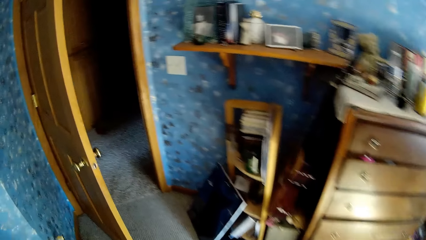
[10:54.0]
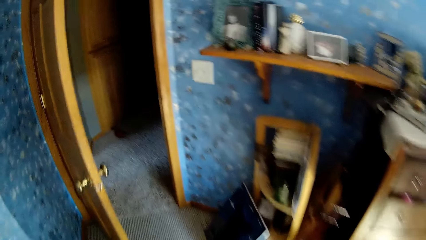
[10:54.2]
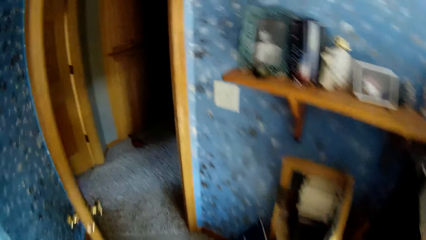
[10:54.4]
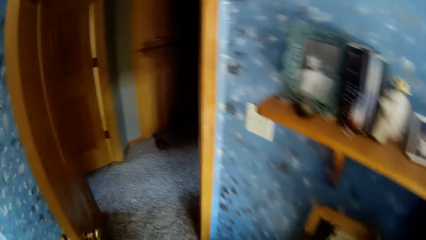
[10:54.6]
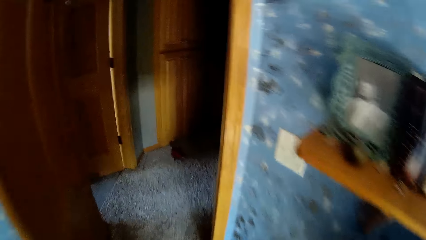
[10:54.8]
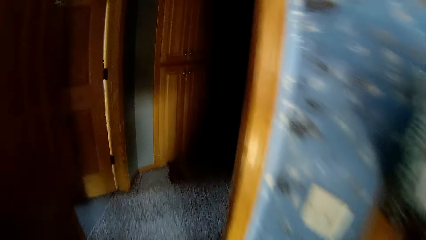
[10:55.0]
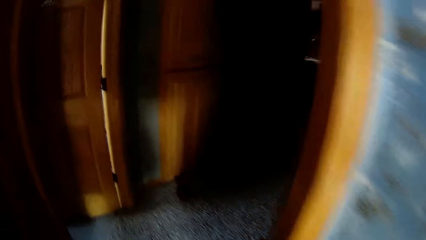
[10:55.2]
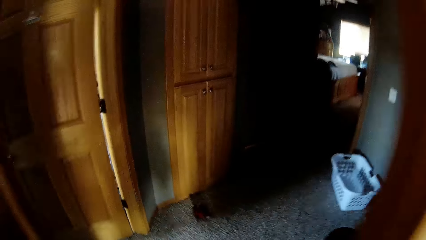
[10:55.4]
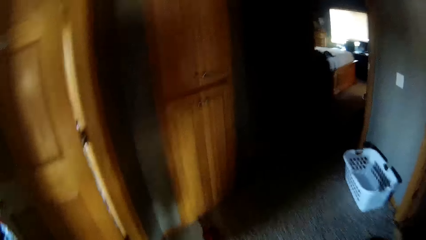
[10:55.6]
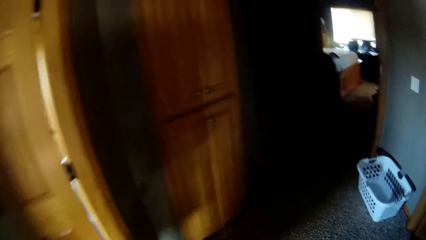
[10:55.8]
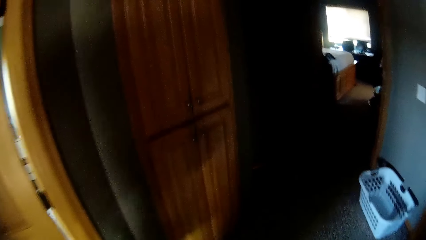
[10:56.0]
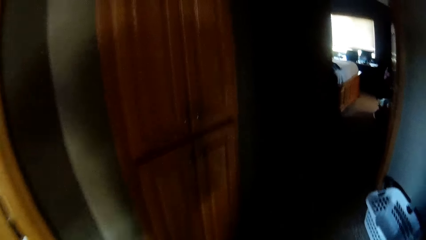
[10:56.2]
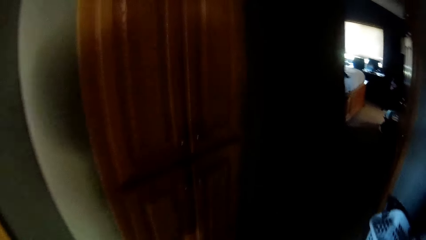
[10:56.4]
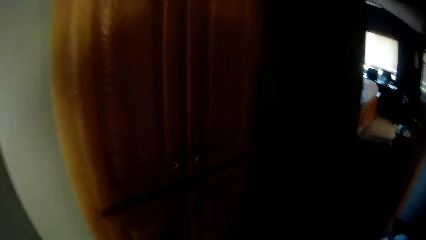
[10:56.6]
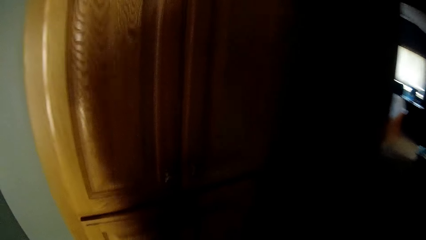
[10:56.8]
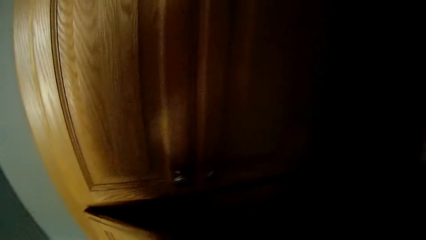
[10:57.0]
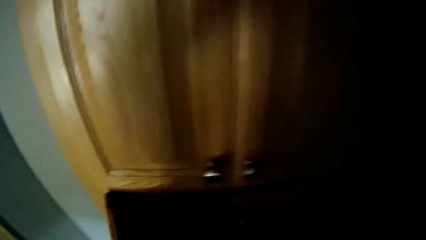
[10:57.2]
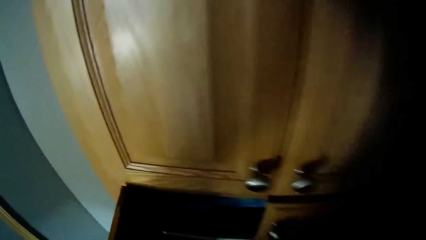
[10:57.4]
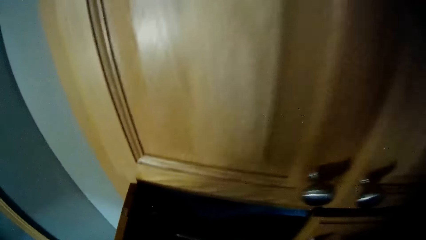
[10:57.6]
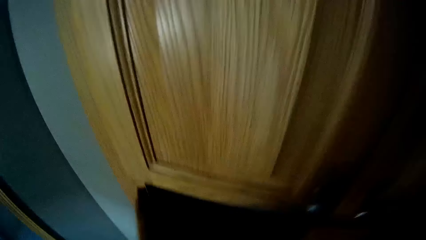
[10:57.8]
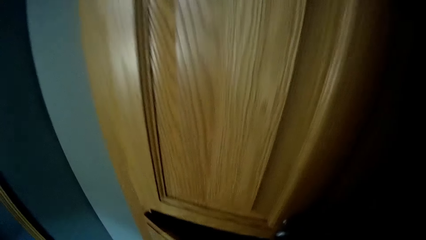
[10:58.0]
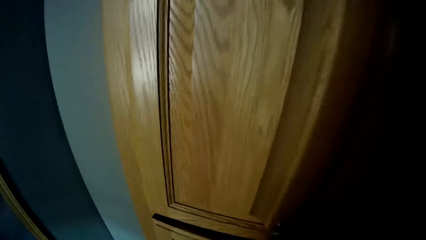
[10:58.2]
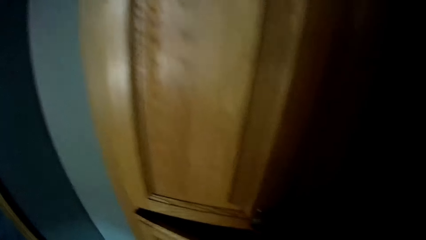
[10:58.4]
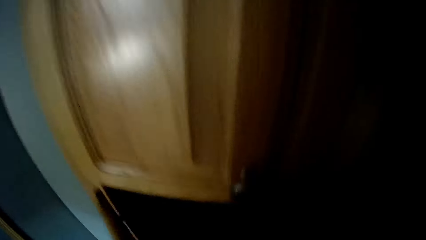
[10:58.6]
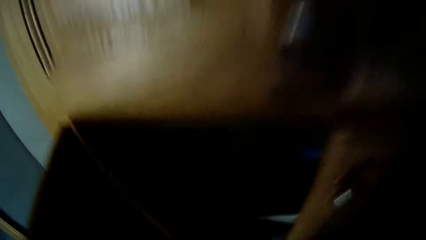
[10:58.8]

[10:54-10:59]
The camera wearer walks around. They open the cupboard.

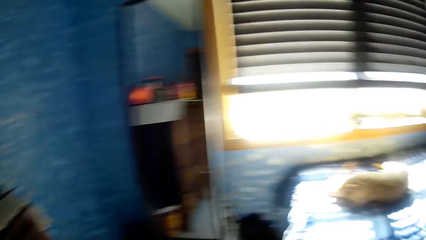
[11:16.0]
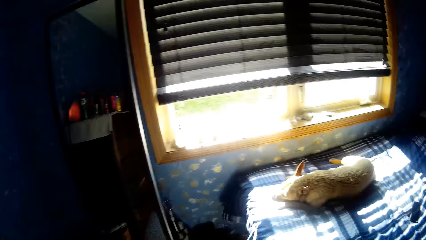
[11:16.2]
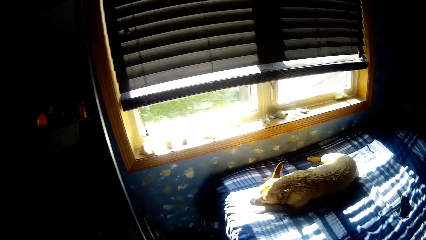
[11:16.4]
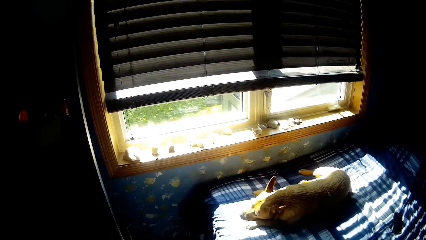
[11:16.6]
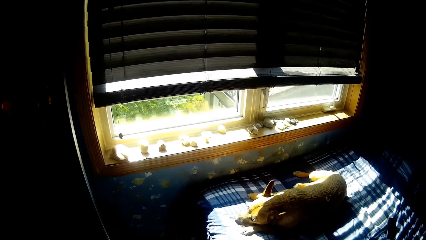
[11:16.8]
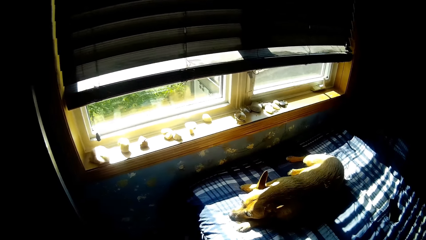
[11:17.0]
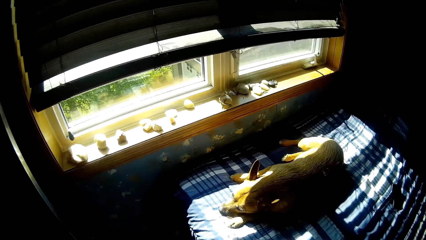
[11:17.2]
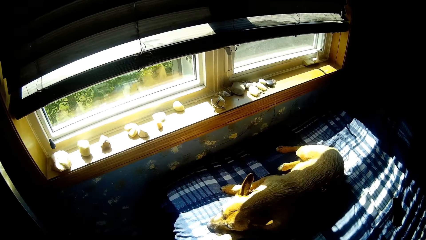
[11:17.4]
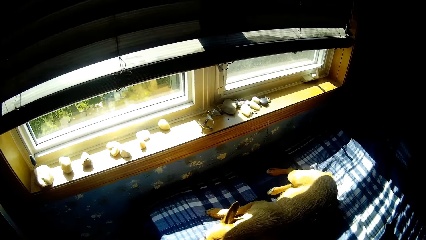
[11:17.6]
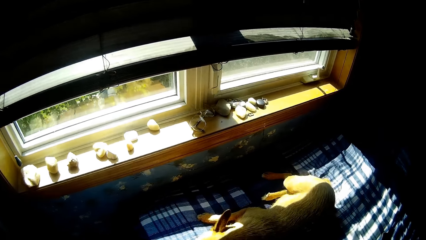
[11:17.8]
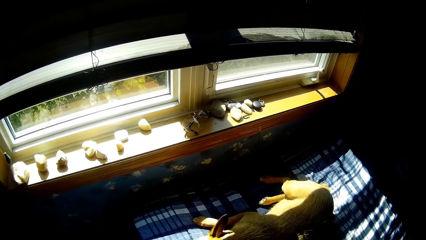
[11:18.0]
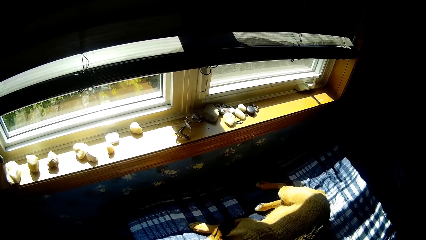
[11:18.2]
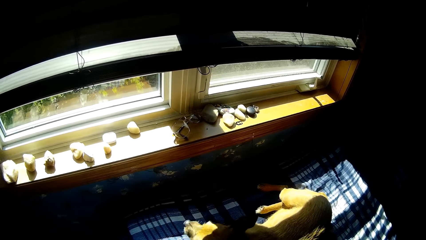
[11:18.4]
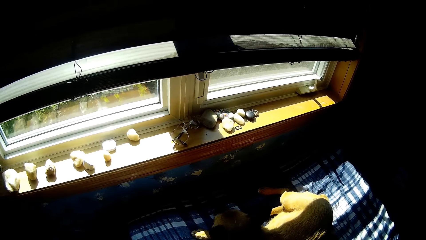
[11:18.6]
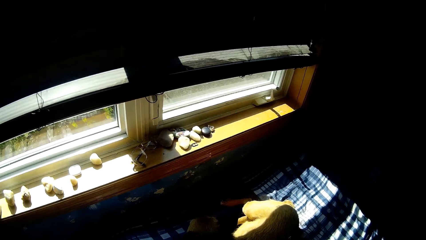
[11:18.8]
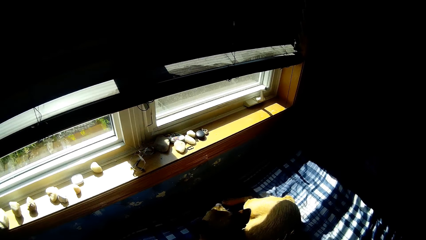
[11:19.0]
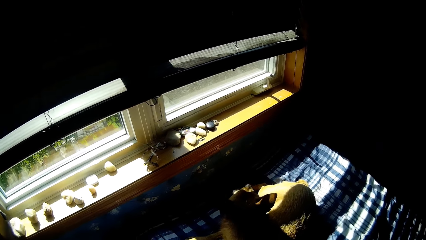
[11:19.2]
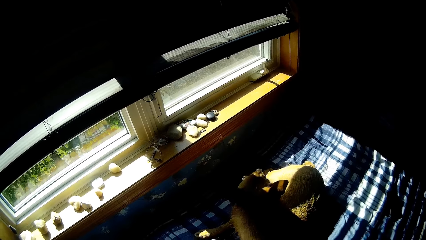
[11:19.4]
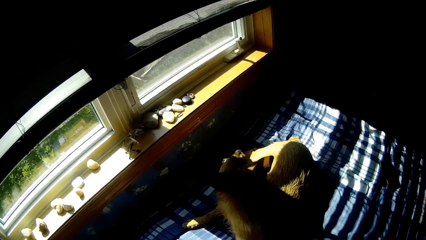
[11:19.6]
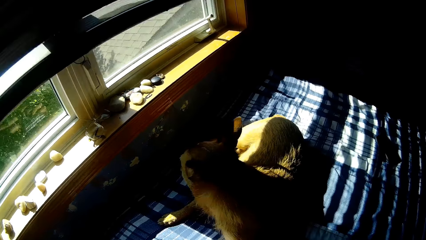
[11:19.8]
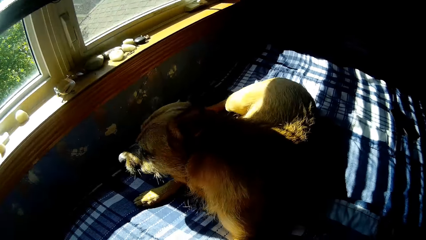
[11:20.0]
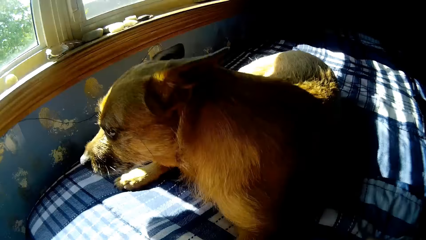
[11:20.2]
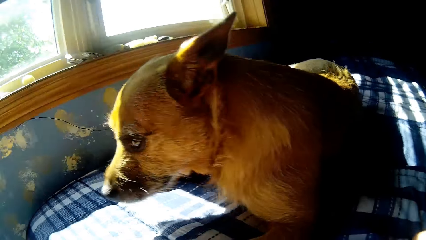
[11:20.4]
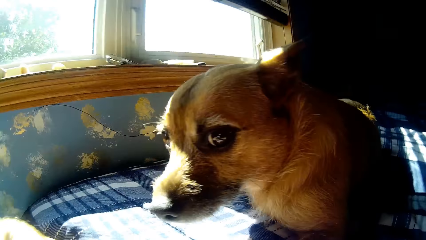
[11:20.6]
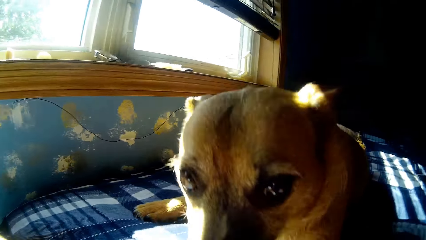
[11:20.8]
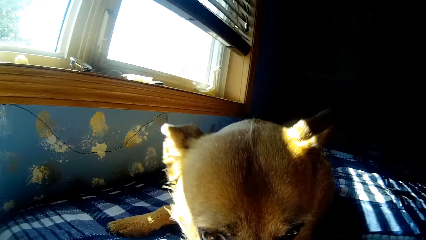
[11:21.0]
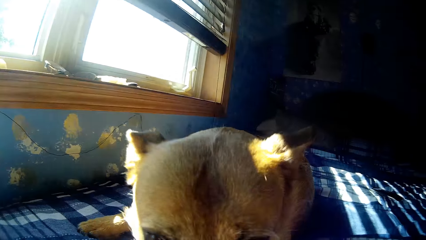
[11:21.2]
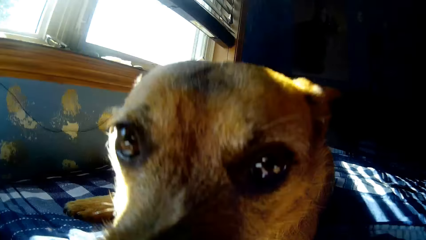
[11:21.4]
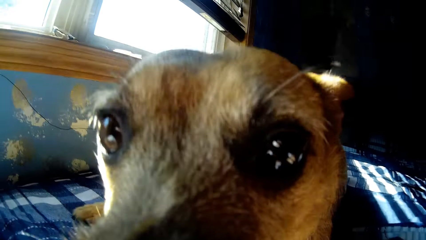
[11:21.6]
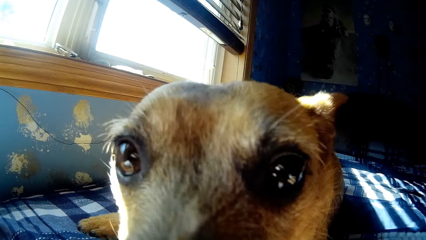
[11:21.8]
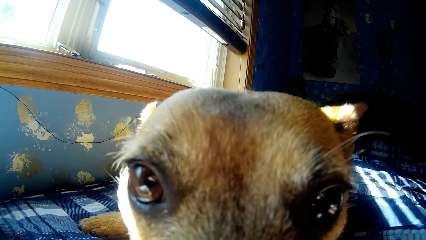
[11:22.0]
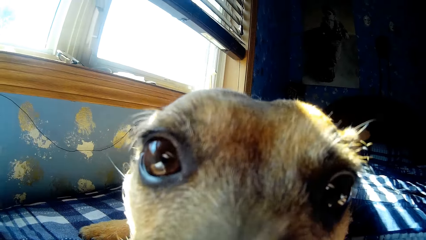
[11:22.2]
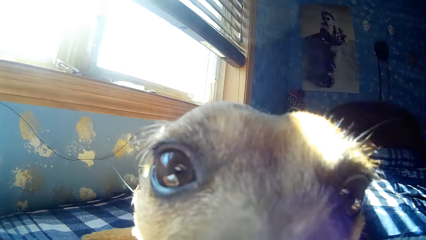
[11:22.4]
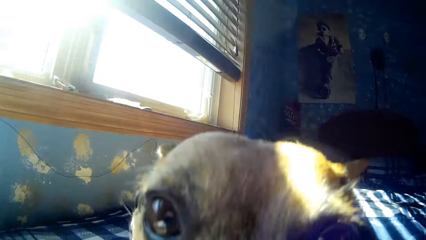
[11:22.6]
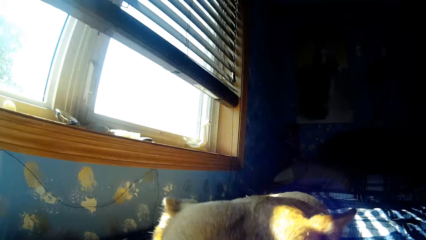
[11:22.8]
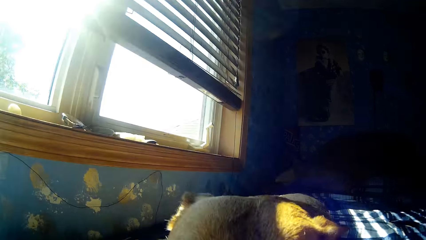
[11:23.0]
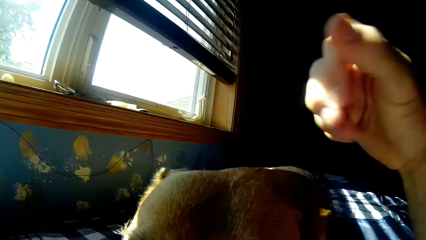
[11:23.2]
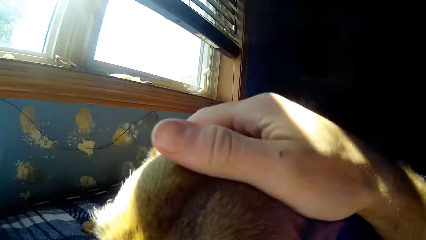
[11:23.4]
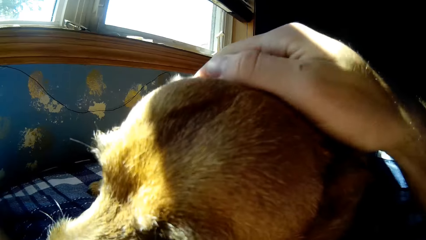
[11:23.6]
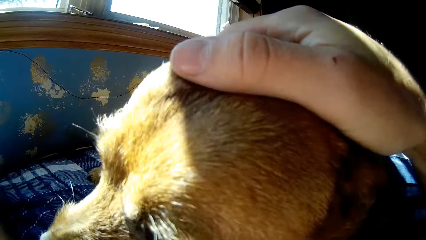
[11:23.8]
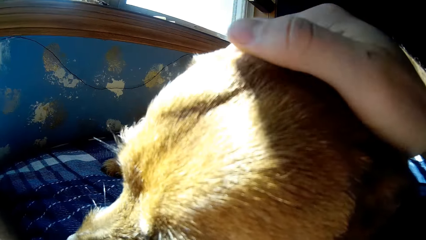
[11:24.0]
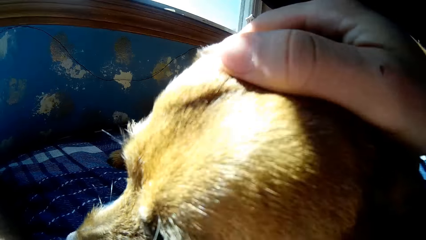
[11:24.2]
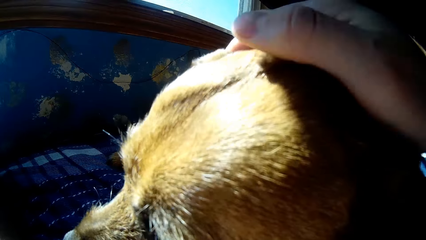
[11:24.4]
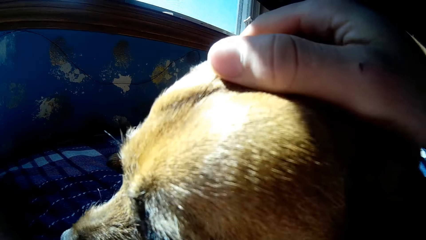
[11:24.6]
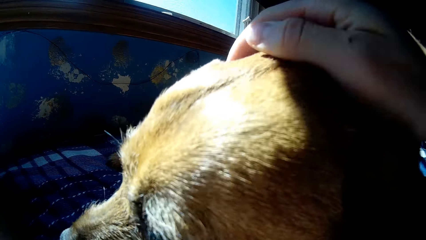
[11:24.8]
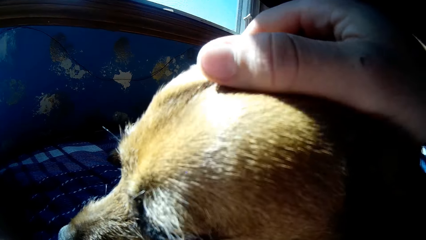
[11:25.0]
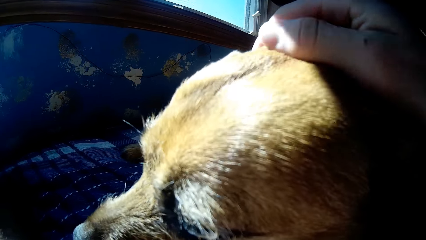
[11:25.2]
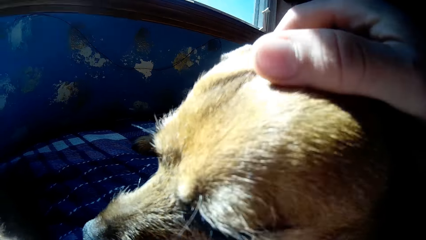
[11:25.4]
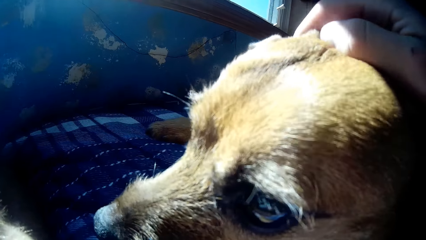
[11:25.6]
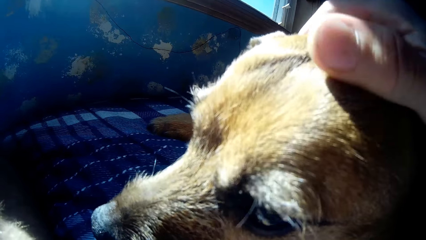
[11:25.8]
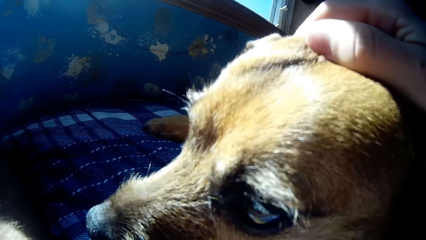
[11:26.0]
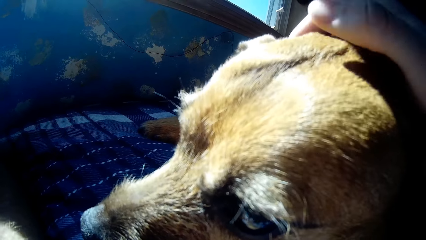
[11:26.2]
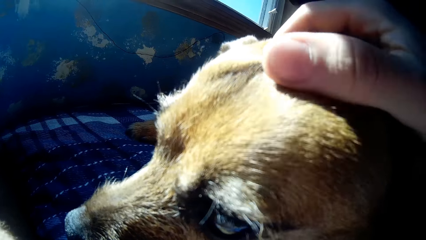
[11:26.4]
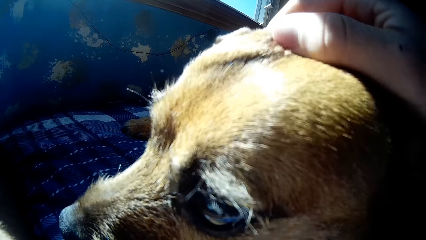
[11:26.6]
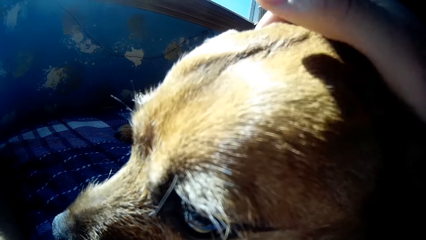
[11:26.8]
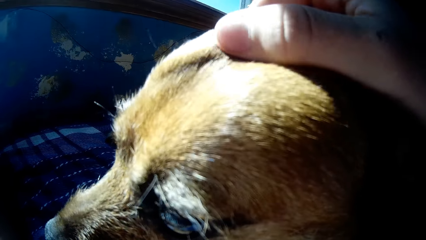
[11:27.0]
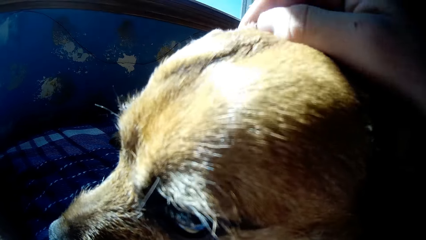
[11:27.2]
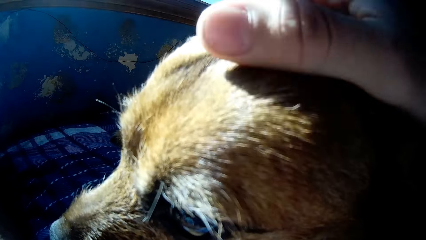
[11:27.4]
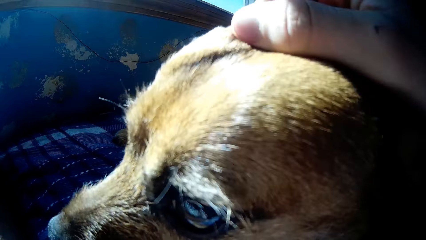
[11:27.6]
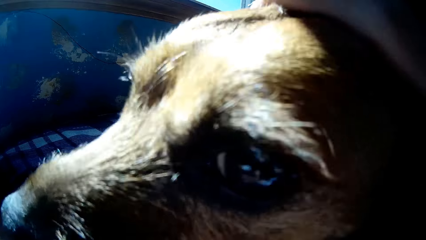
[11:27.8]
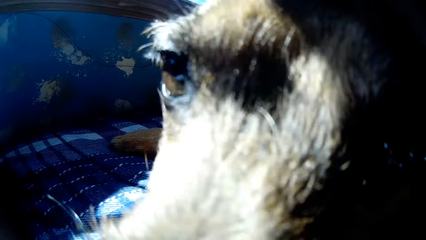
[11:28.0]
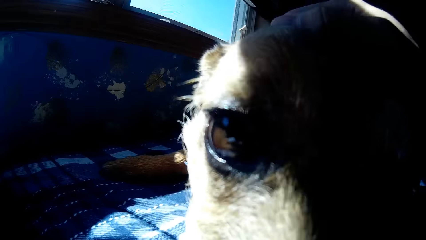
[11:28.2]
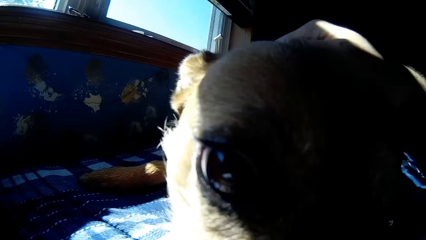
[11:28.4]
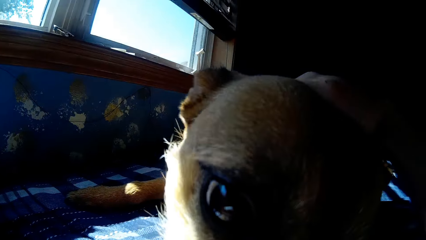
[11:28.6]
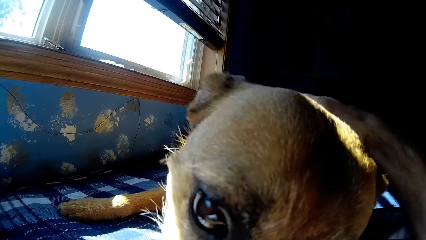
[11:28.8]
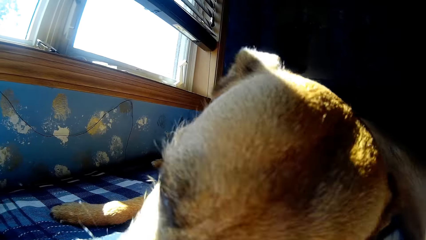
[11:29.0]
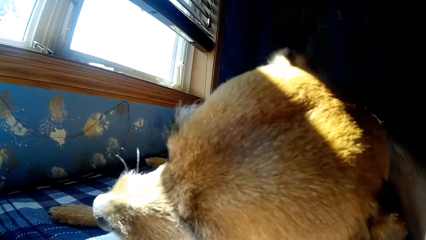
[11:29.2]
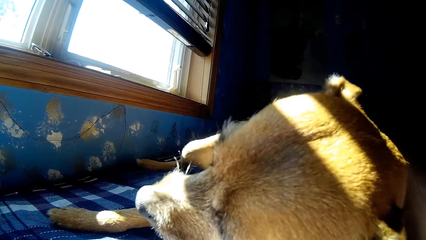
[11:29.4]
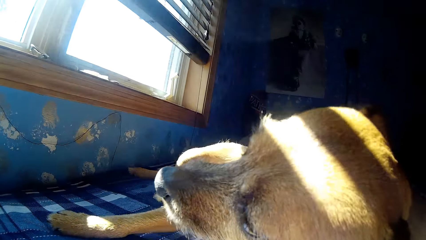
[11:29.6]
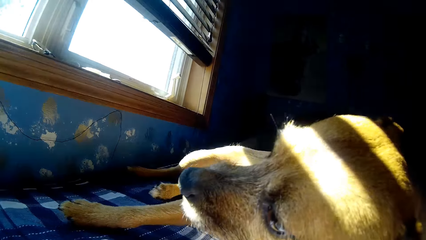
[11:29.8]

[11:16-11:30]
The camera wearer looks at the dog. They look at the dog again. They stroke the dog.
